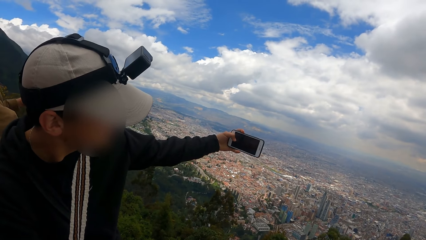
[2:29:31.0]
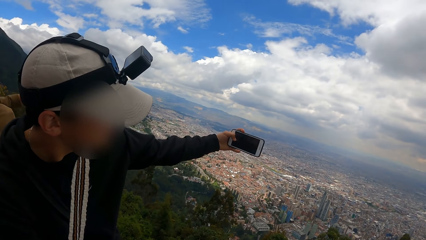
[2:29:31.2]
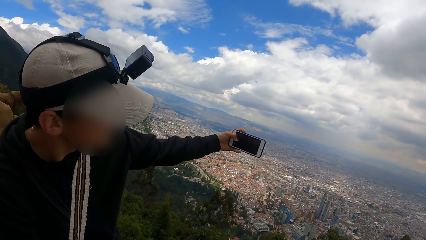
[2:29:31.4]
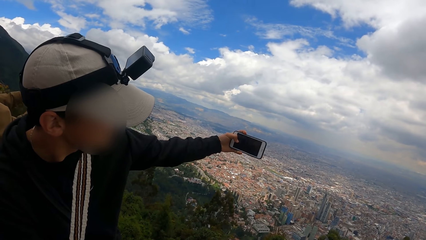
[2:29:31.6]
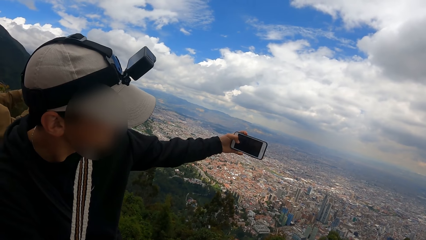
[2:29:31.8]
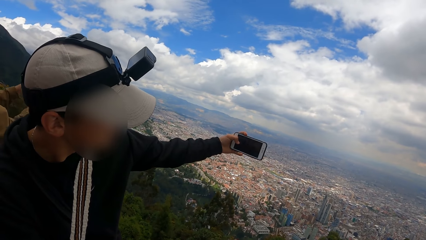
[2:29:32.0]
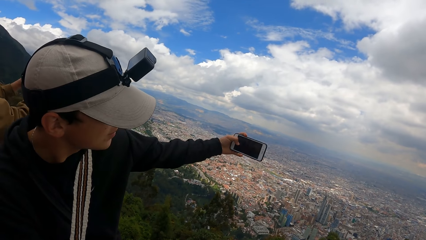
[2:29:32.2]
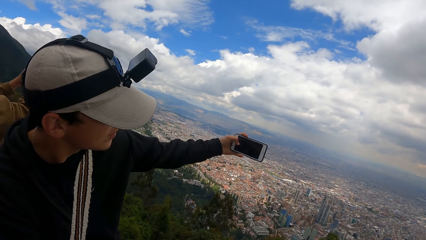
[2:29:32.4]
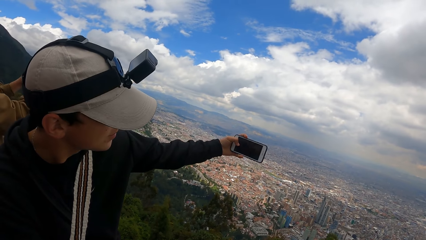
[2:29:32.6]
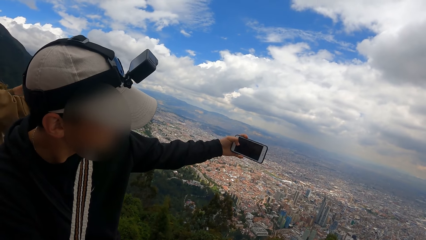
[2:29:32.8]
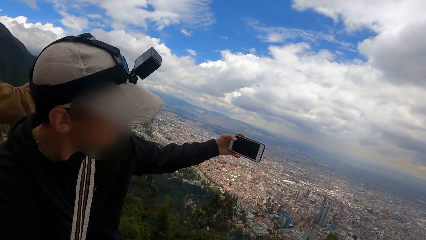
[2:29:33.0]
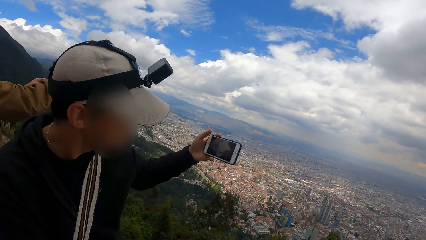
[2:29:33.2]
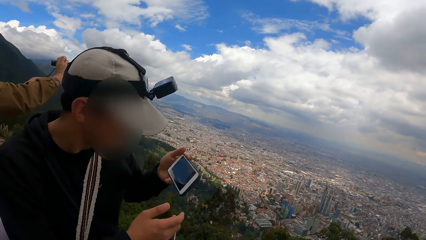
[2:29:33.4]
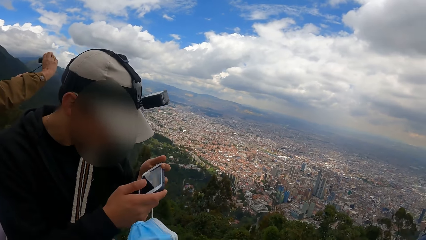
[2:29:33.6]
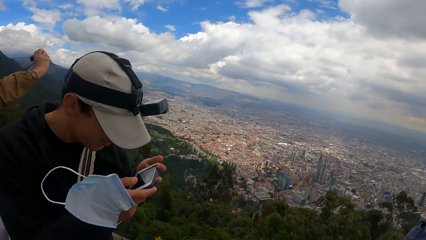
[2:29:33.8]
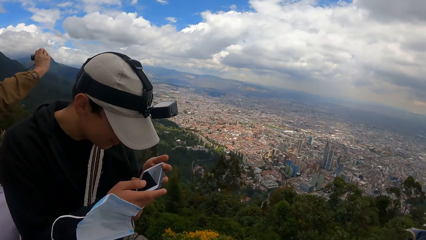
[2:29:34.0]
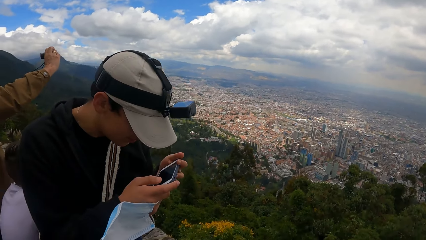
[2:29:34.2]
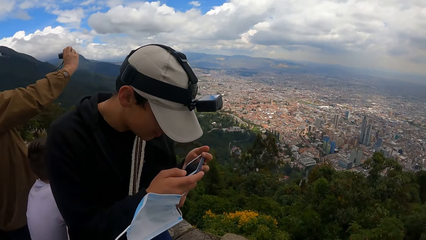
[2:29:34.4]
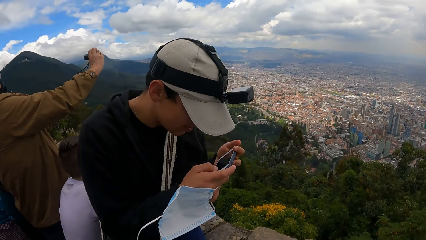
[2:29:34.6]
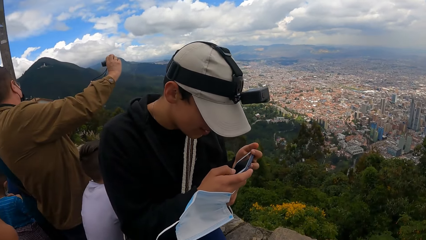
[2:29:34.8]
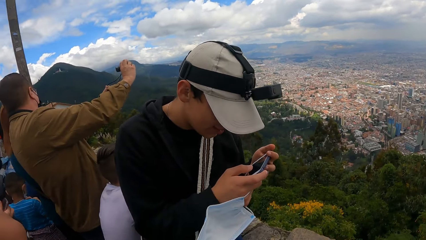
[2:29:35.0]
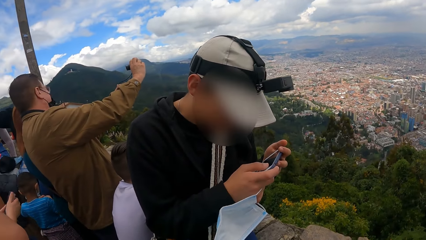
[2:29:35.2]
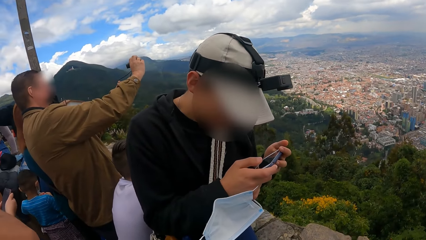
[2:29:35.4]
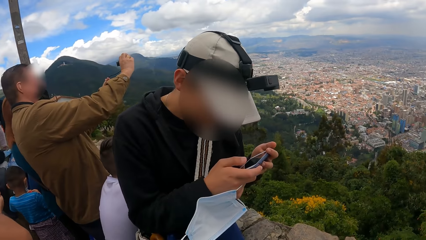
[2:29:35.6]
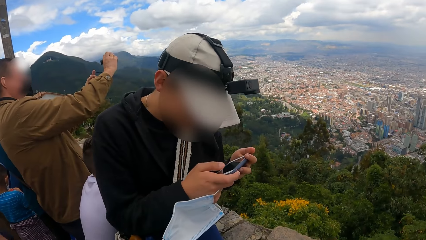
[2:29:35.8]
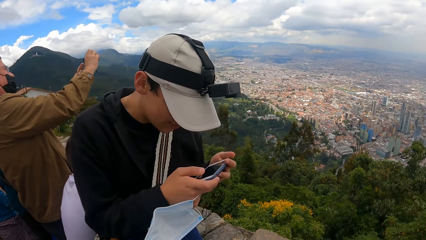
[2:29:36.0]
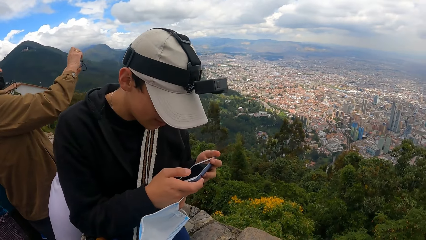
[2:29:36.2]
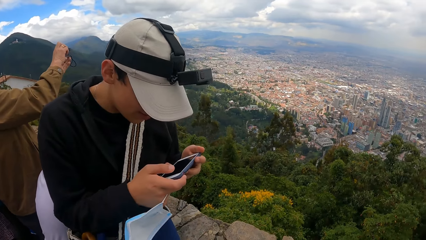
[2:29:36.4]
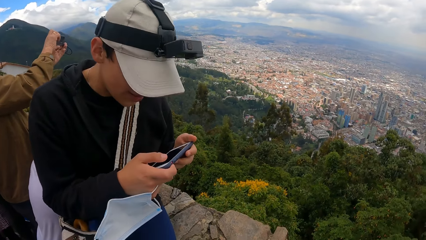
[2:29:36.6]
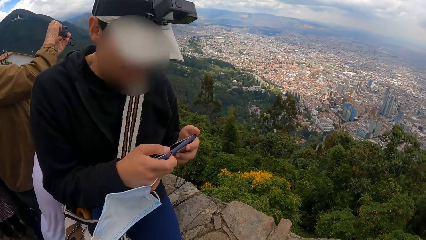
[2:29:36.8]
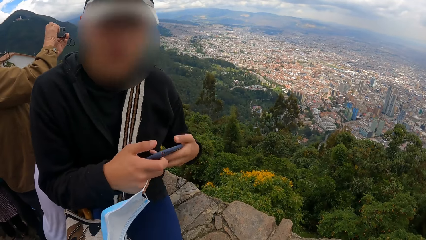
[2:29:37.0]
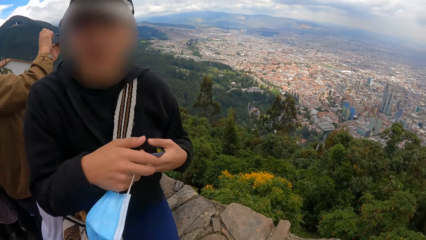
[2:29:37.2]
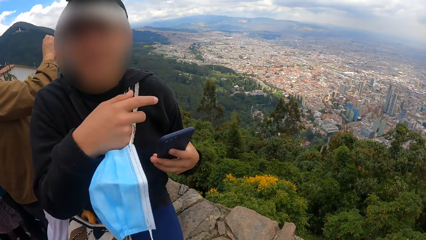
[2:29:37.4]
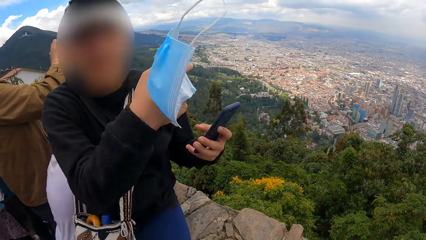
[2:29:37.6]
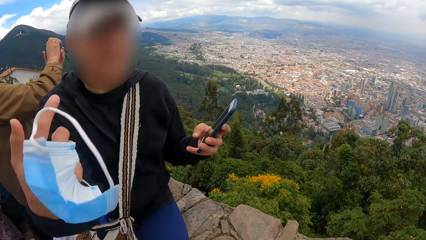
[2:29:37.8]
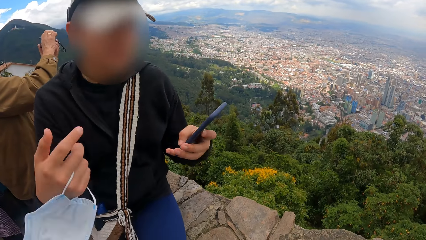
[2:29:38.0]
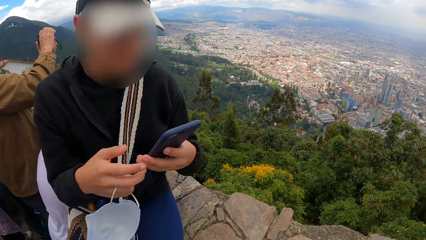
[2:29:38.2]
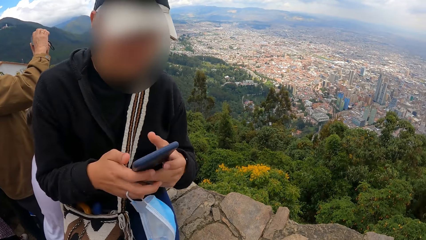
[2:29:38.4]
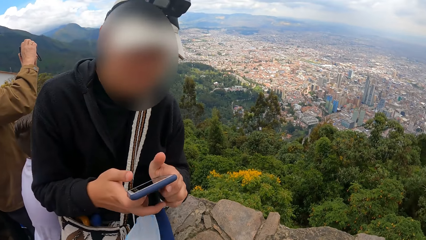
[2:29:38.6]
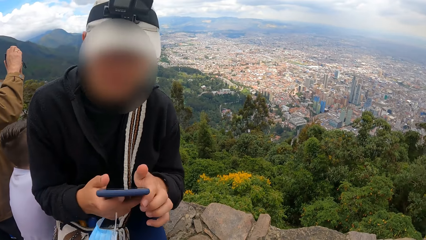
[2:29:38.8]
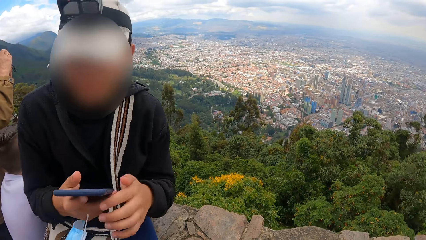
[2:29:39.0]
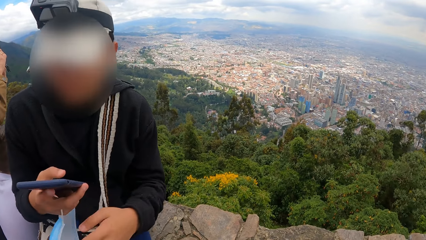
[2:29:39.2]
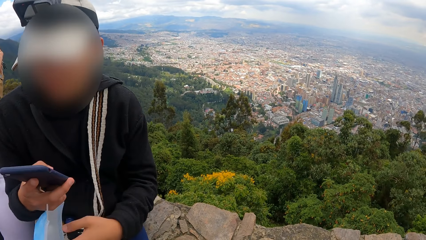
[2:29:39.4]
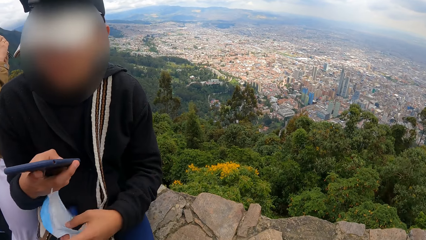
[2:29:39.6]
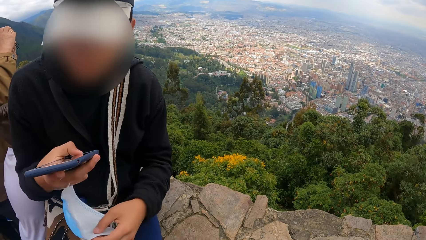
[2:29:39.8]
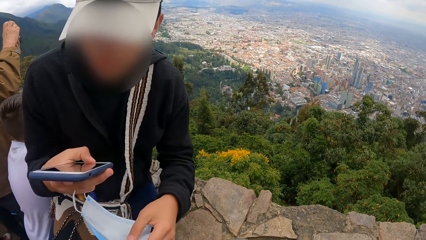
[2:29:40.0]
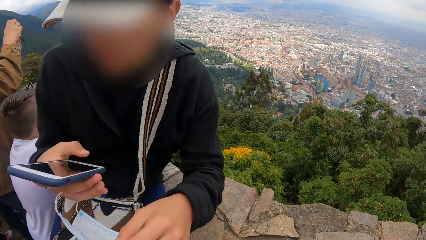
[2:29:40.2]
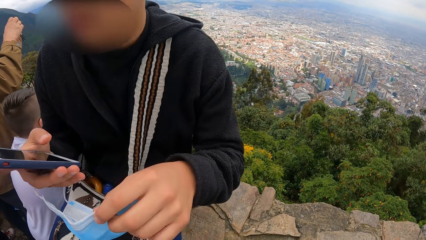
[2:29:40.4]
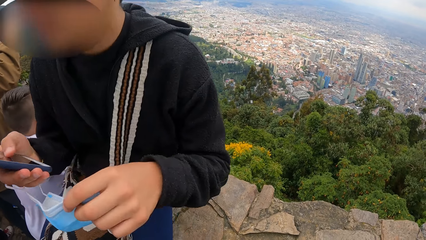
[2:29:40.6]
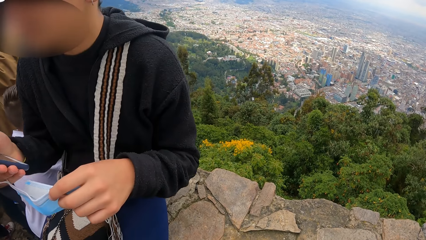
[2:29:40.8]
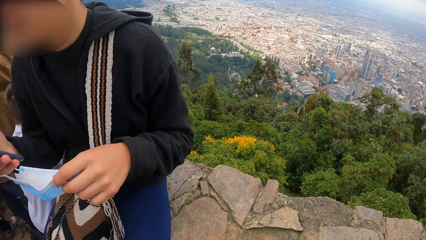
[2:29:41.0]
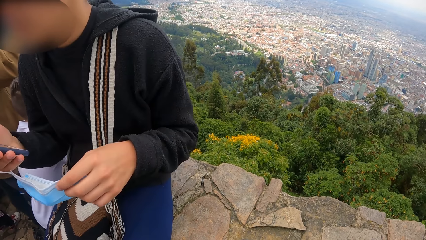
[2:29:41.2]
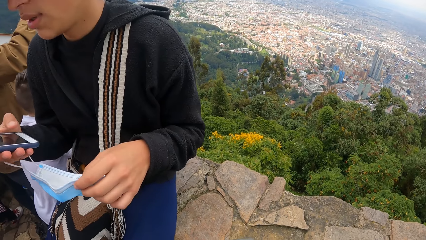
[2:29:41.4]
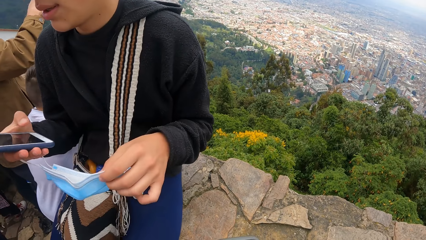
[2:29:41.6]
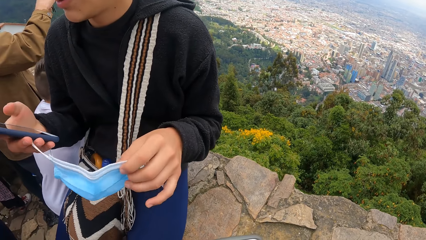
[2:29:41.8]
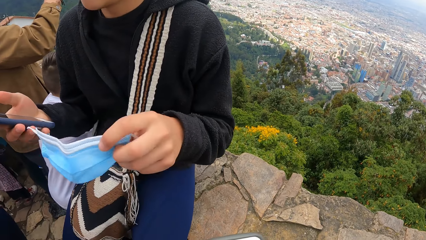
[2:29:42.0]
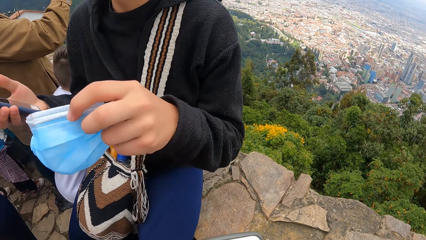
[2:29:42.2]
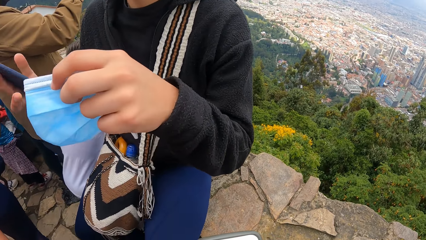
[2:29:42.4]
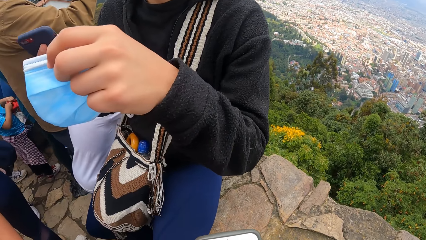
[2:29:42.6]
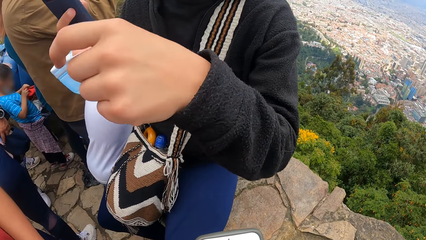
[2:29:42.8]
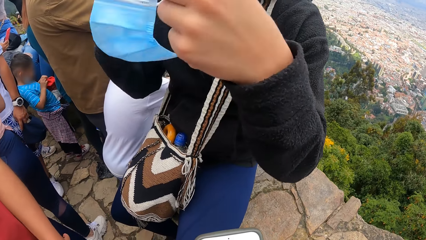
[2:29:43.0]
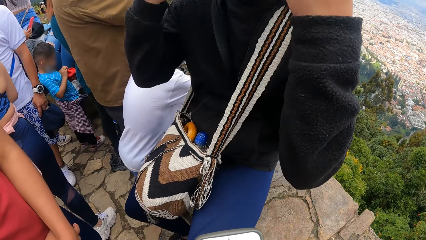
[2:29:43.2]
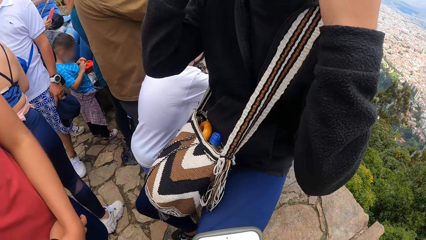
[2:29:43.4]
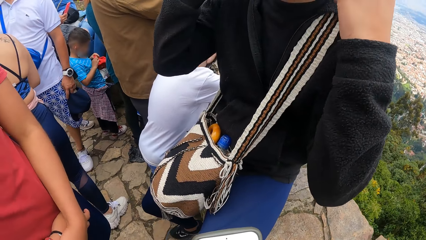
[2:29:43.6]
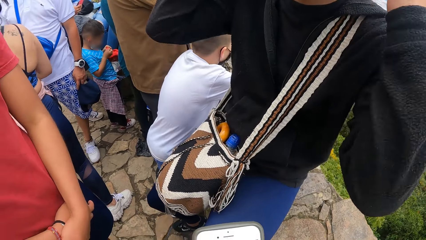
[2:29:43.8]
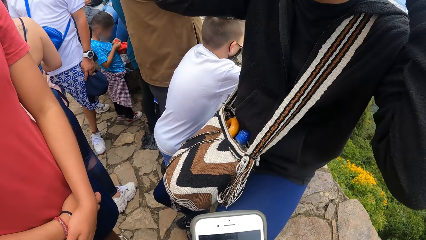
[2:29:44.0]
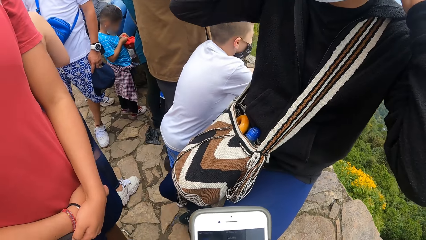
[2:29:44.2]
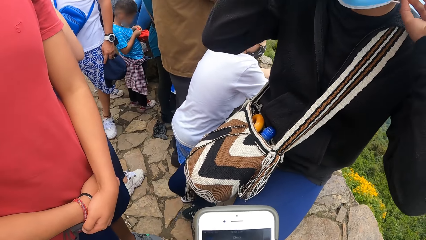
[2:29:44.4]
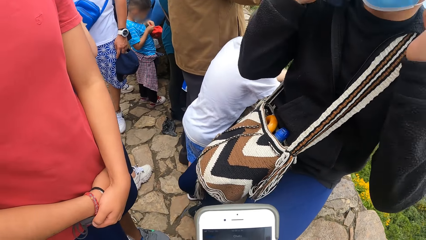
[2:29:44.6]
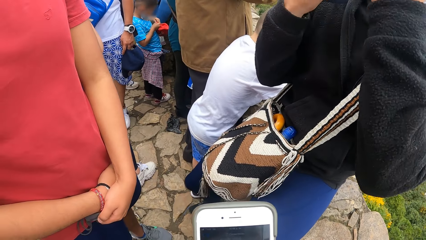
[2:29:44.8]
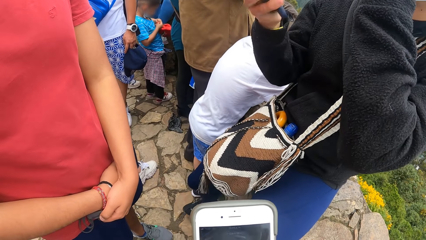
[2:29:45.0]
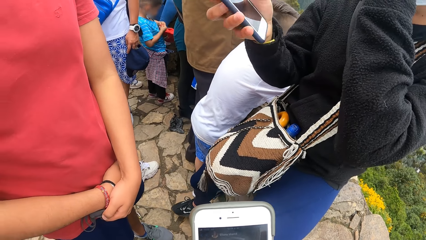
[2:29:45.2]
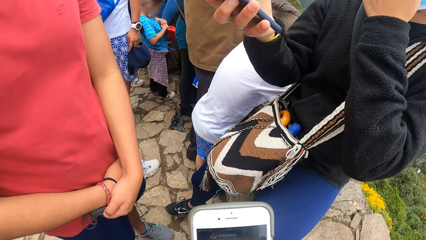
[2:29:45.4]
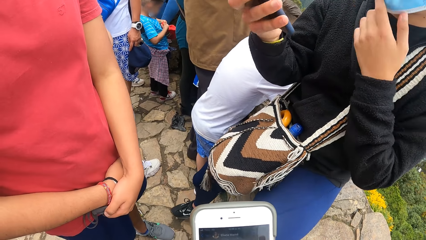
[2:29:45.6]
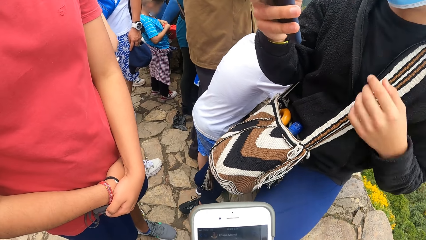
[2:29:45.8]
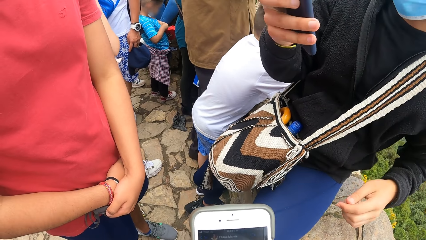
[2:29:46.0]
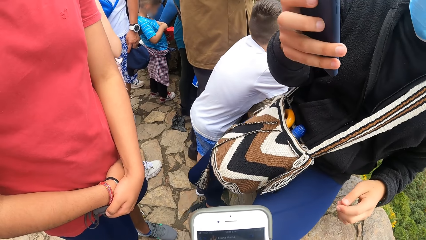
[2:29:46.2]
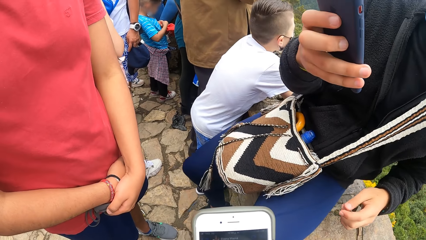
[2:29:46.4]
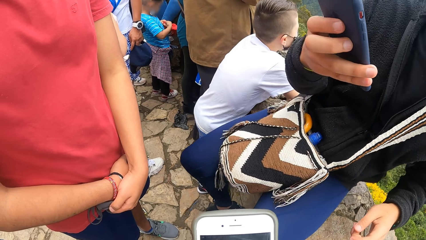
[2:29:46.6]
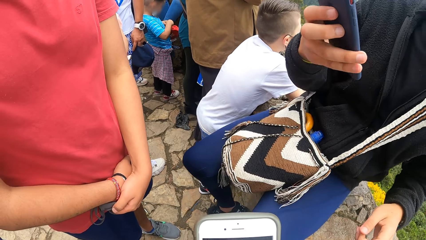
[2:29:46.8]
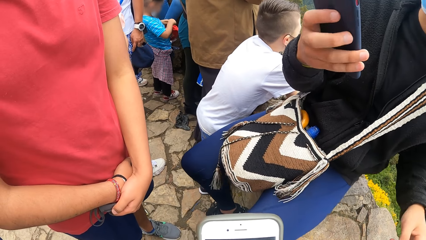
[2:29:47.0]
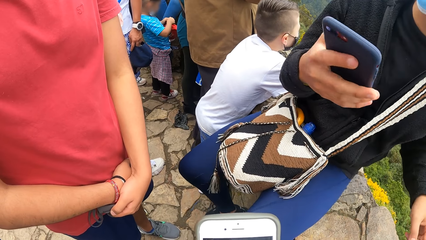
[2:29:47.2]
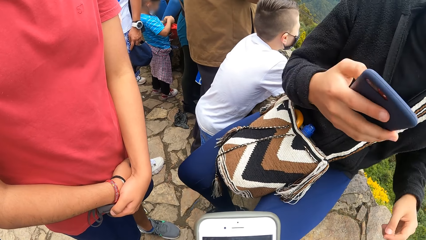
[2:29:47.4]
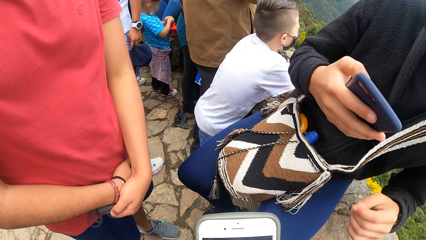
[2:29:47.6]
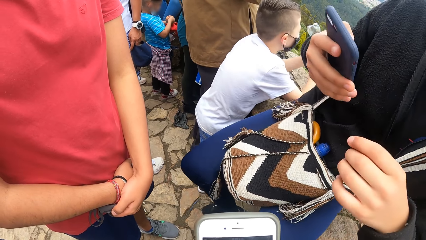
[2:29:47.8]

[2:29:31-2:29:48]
The man holds his phone using both hands and presses his phone using his hands. The camera wearer looks around. The man interacts with the camera wearer. The camera wearer talks to the man. The man removes his left hand from the phone. The man holds his face mask and wears his face mask. The camera wearer operates their phone with both hands. They hold their phone.
